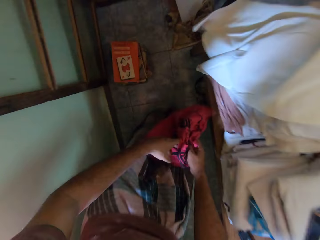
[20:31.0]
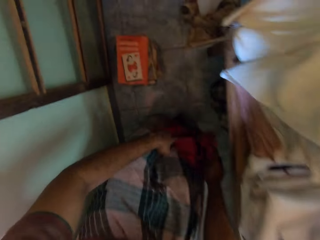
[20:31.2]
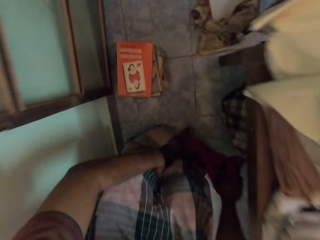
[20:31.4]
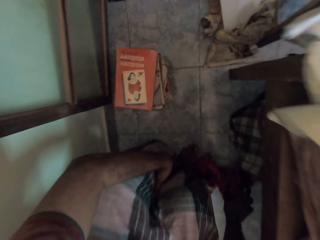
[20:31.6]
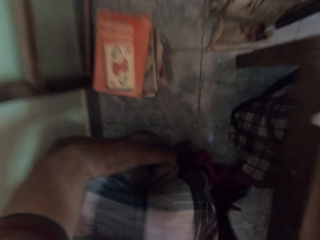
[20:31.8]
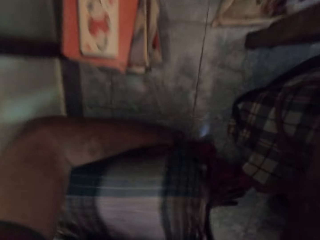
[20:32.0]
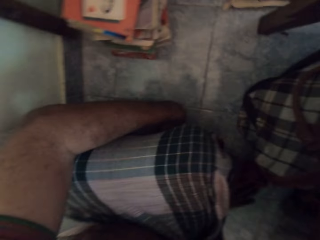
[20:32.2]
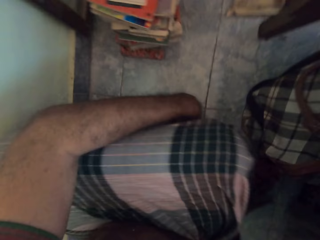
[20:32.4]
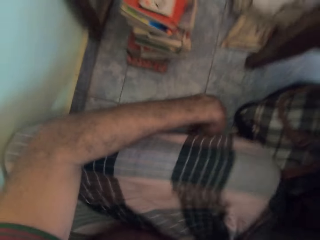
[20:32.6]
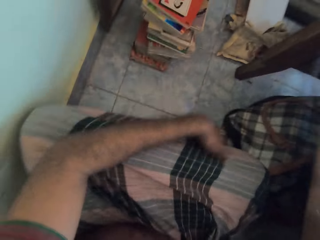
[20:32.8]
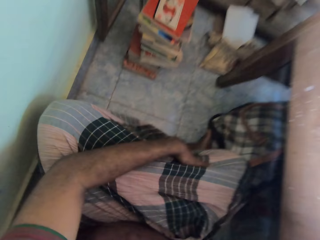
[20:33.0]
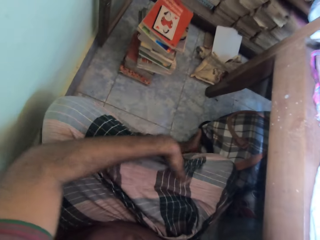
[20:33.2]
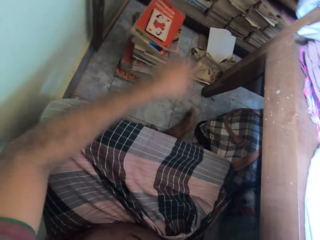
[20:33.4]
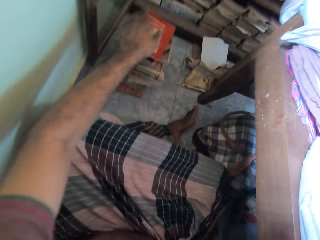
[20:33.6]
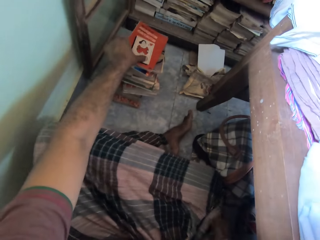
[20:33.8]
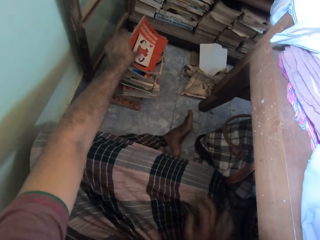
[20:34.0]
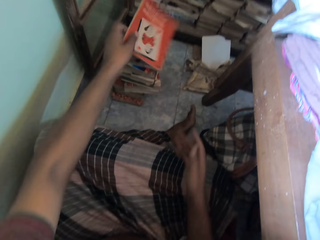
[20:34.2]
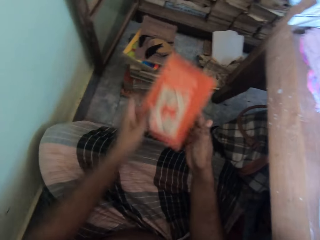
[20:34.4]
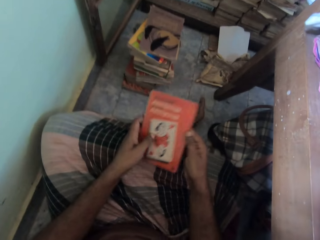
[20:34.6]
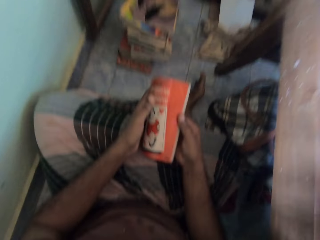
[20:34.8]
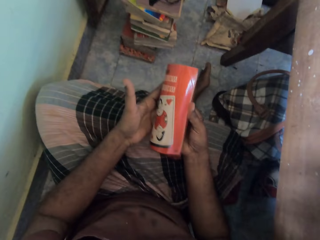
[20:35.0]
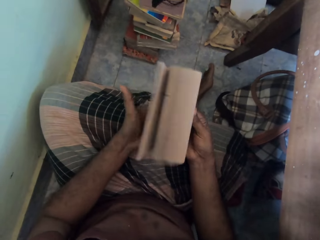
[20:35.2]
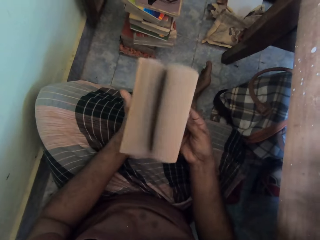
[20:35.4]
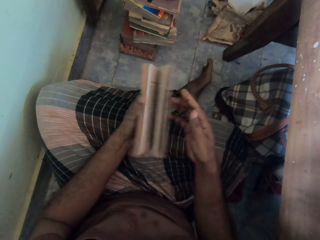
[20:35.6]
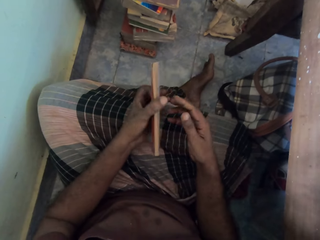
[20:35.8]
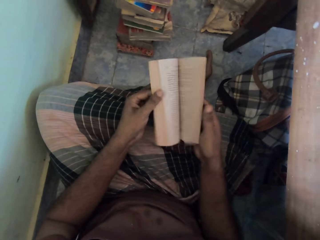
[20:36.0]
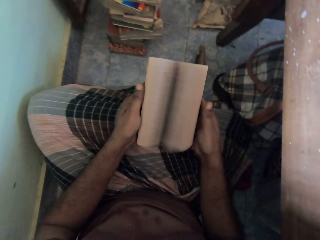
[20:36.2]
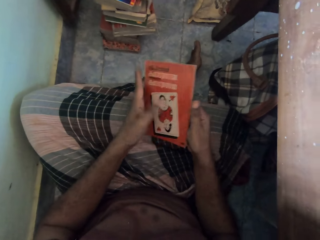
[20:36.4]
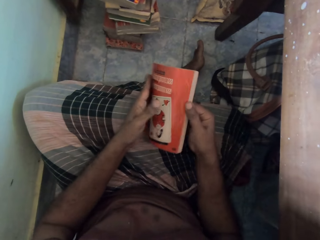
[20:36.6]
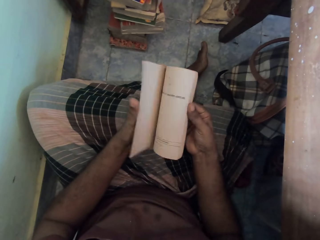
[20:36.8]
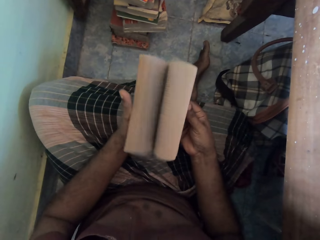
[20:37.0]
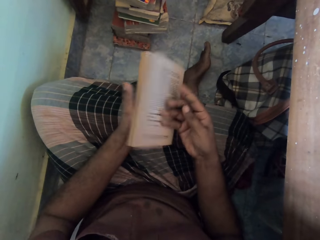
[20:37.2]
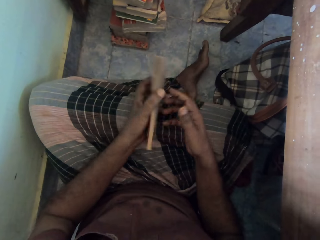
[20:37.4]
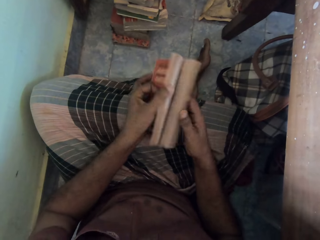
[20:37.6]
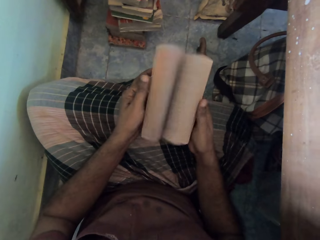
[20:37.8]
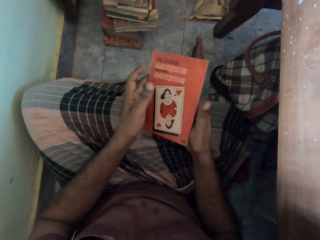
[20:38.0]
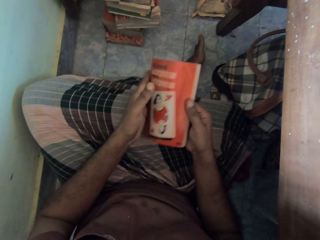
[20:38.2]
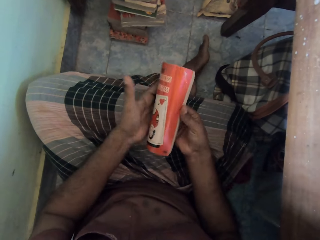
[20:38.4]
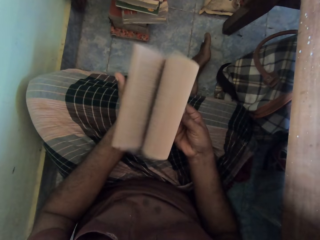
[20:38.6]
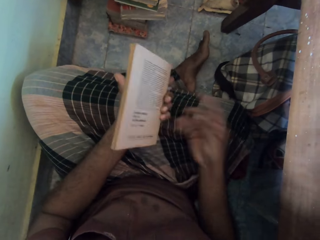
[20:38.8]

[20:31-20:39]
The camera wearer places the cloth on the ground with his right hand. He sits on the floor. He picks a book from a stack of books with his left hand. He flips through the book with his hands.

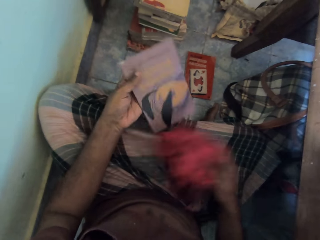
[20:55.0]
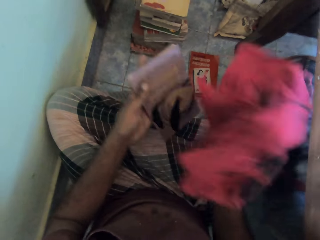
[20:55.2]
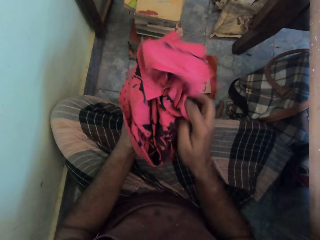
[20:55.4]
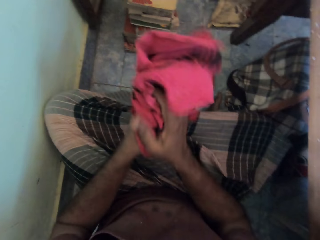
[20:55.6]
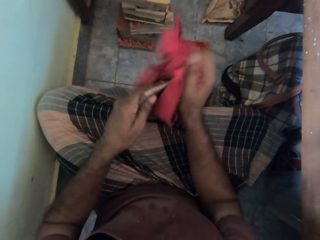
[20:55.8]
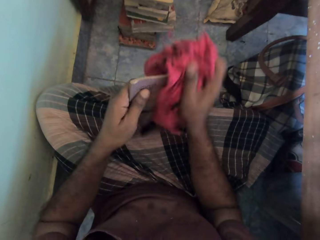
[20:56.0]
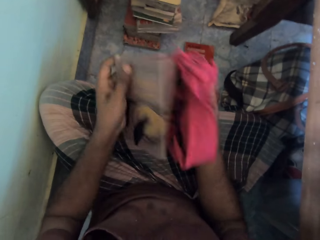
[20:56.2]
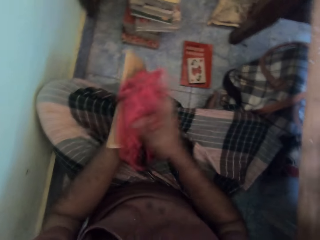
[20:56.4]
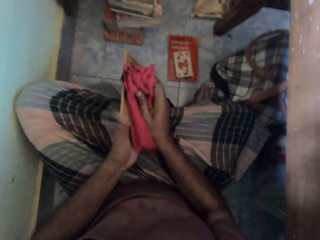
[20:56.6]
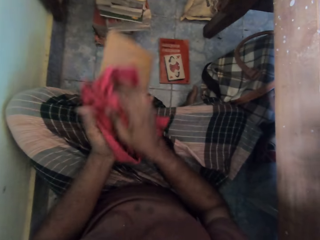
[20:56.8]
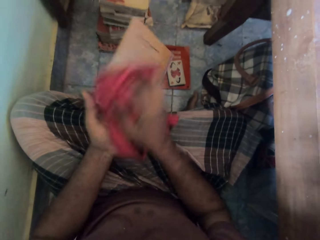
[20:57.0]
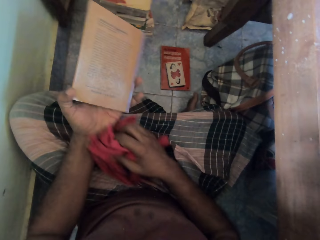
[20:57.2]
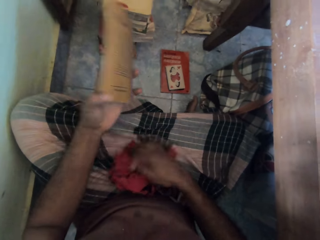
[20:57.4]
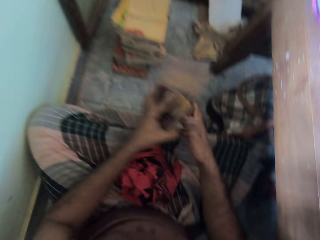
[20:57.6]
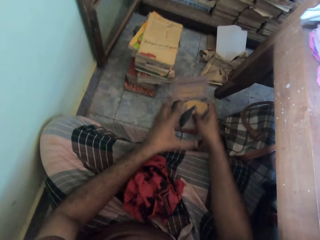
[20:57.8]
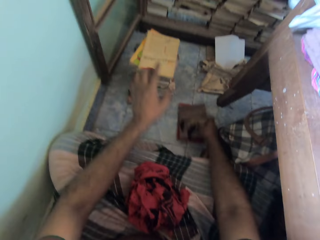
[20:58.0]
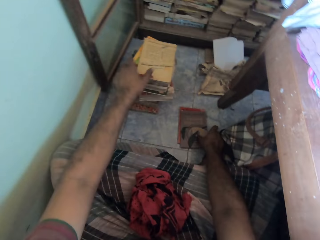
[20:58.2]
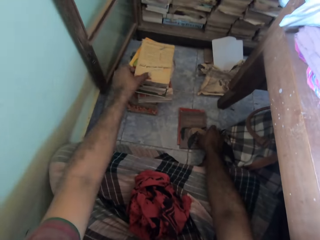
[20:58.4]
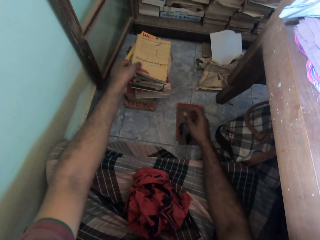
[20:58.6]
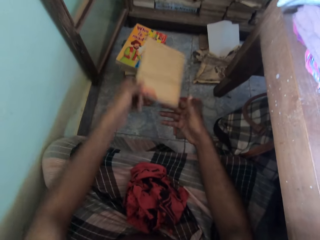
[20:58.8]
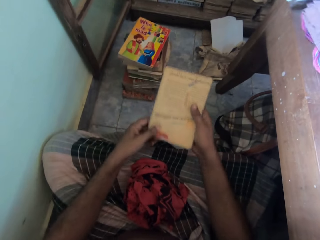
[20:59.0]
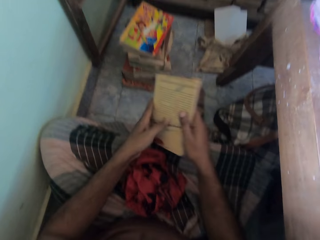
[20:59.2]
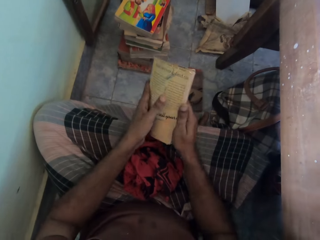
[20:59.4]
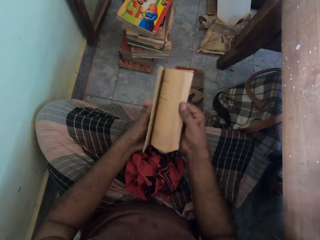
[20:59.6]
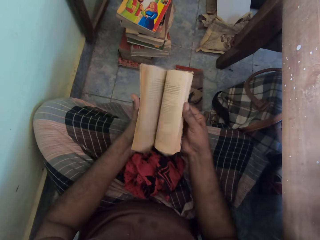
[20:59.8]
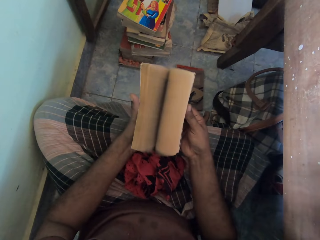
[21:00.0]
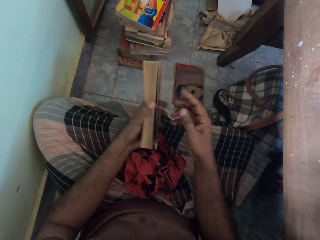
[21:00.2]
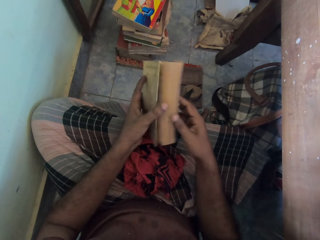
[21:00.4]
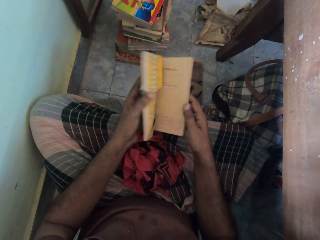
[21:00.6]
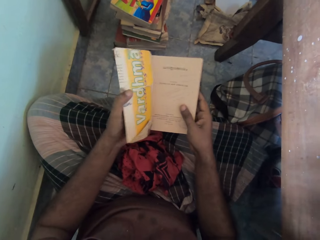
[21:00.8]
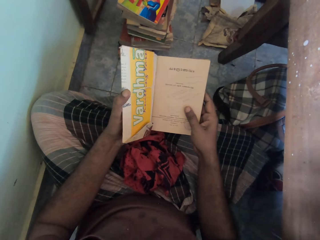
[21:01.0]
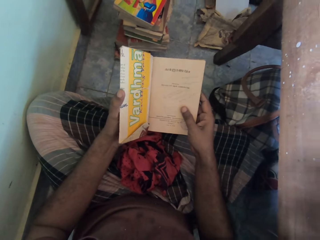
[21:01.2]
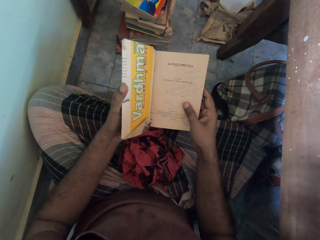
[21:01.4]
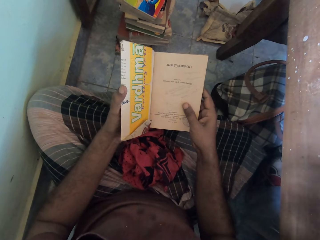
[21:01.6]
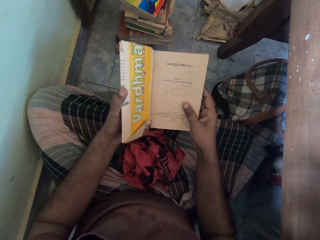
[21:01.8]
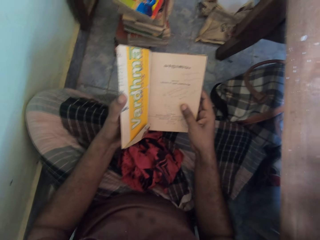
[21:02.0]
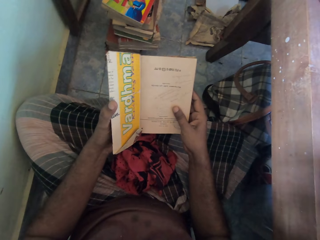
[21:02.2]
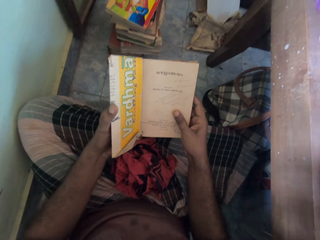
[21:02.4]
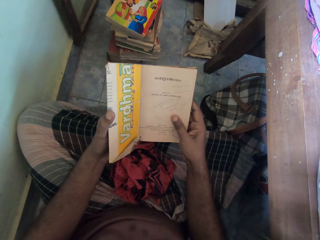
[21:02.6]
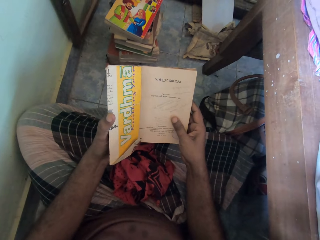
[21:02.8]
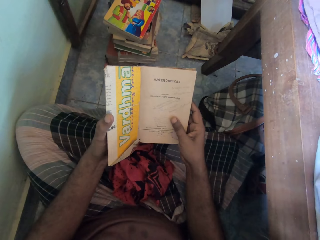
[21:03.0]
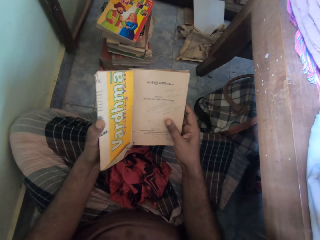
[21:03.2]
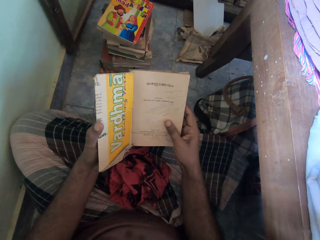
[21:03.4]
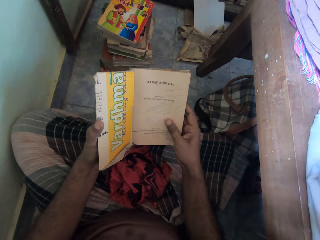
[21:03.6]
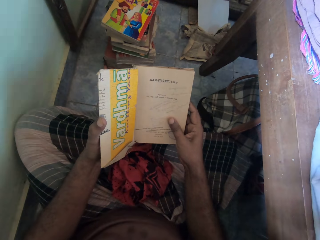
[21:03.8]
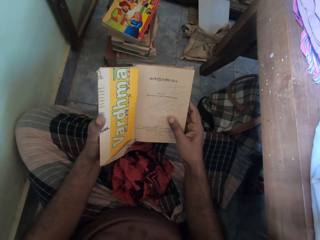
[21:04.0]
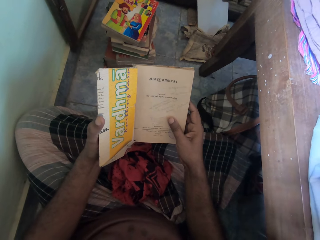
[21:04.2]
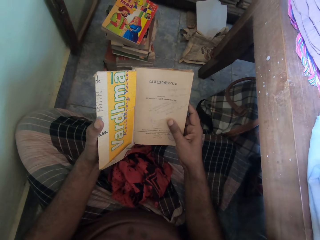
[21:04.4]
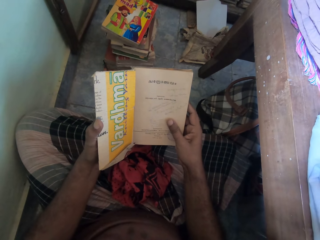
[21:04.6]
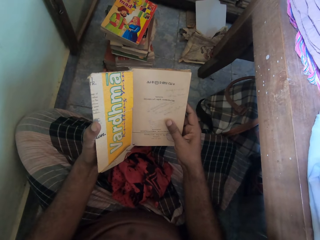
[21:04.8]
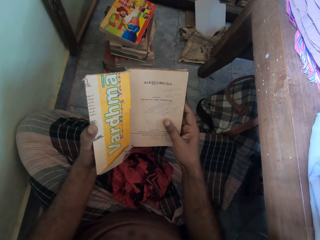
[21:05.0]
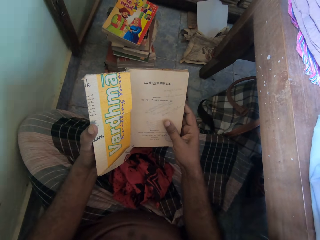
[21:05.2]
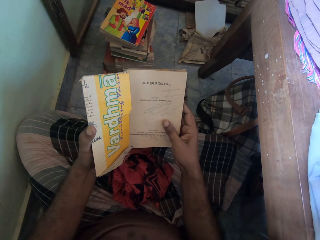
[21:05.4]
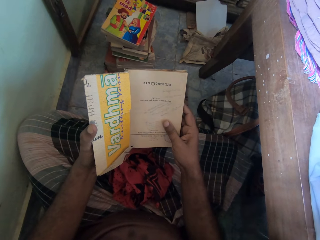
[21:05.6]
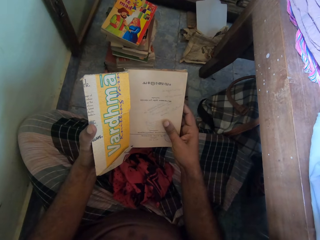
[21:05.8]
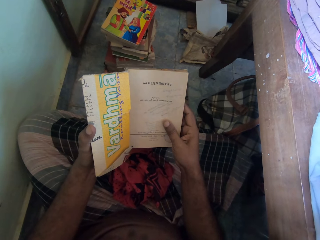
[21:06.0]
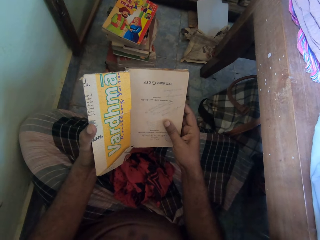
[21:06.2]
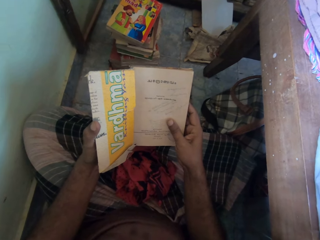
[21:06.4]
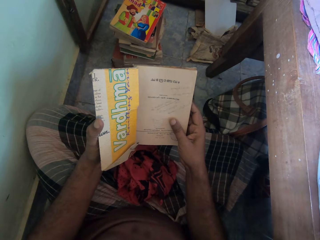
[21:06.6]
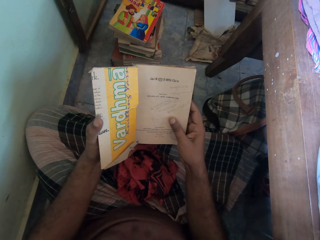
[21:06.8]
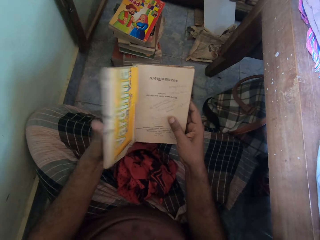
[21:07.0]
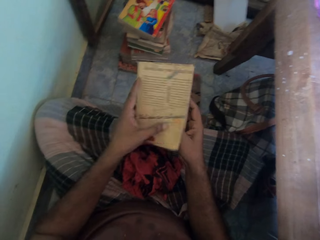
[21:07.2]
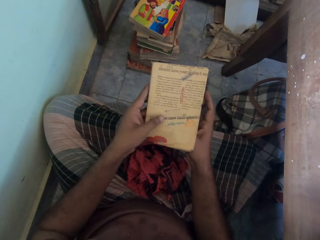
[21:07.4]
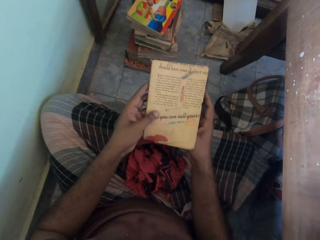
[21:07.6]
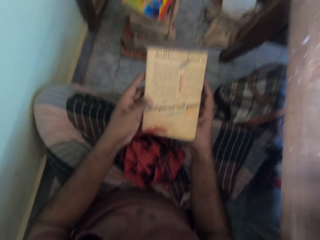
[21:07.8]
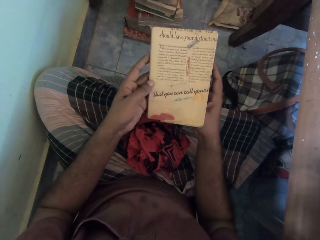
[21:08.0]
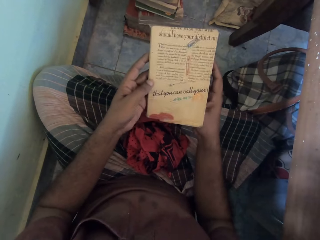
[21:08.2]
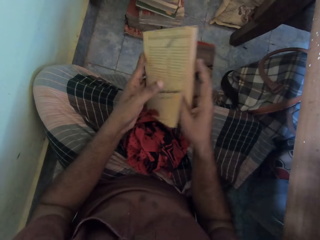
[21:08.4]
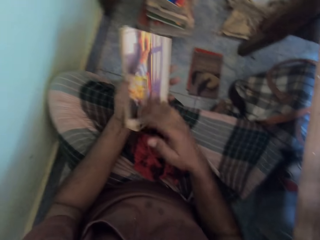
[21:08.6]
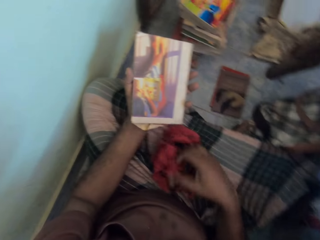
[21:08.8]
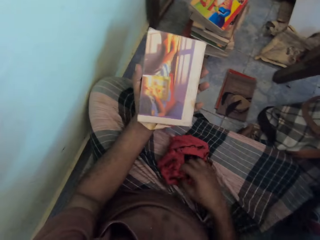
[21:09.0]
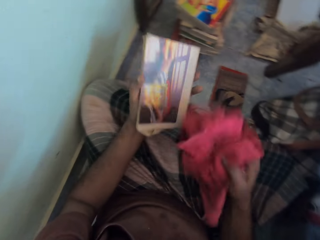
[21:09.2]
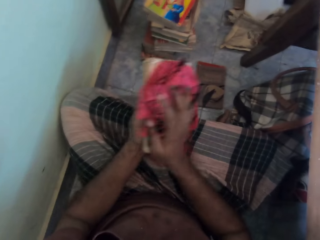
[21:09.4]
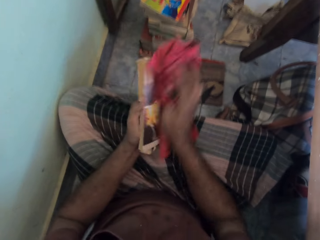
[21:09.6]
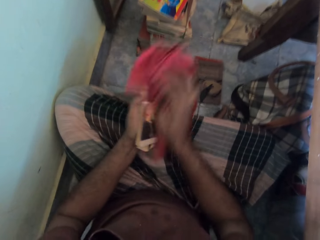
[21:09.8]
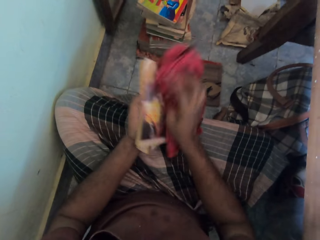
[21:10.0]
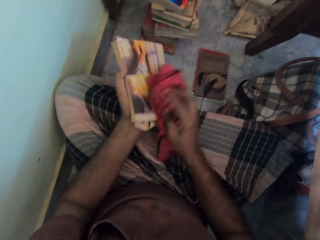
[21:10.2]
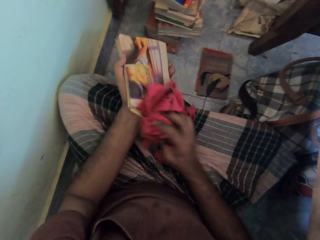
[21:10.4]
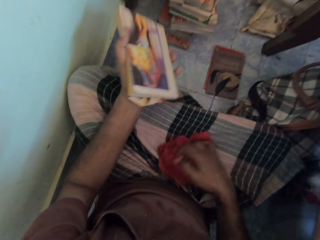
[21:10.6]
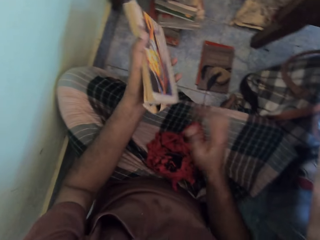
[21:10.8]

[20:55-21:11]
The camera wearer dusts the book in his left hand with the cloth in his right hand. He places the cloth on his legs with his right hand. He places the book on the ground with his right hand. He picks a book from the stack of books with his left hand. He flips through the book with his hands. He reads the book. He closes the book. He looks at the book cover. He picks the cloth from his legs with his right hand. He dusts the book in his left hand with the cloth in his right hand. He places the cloth on his legs with his right hand.
